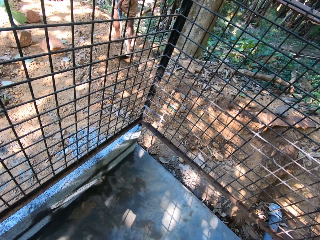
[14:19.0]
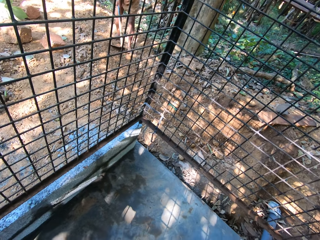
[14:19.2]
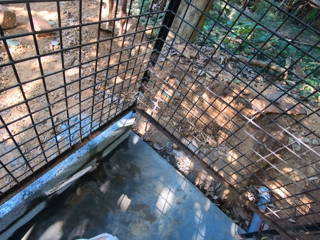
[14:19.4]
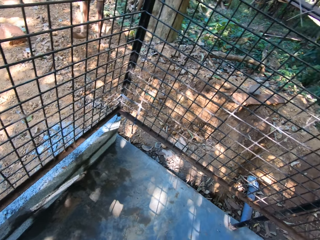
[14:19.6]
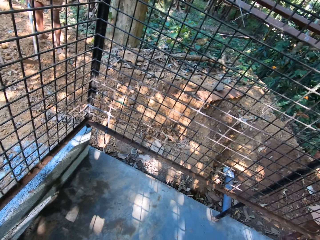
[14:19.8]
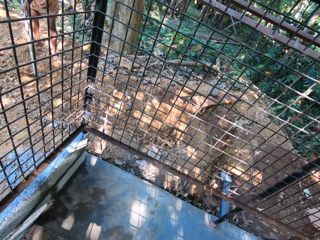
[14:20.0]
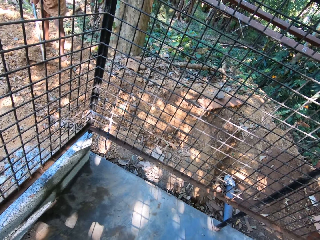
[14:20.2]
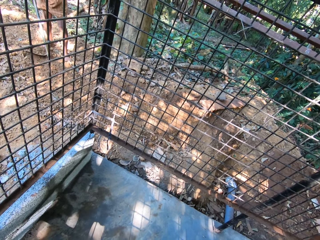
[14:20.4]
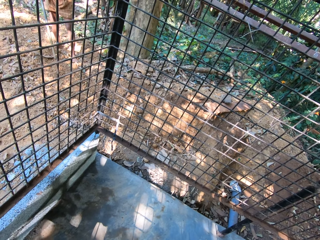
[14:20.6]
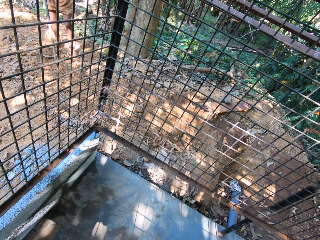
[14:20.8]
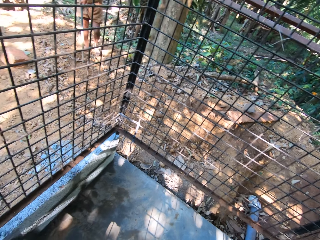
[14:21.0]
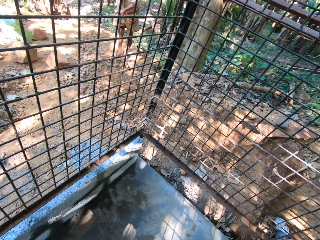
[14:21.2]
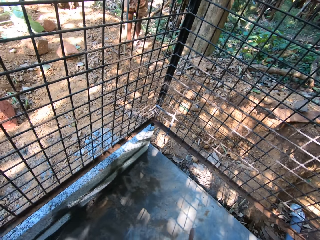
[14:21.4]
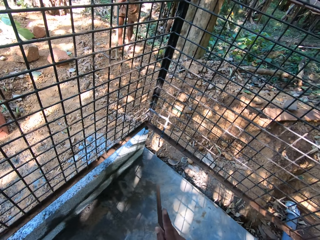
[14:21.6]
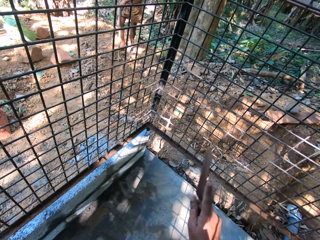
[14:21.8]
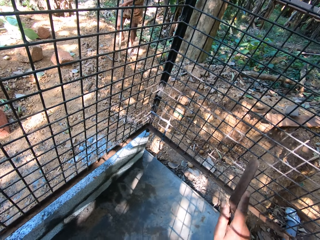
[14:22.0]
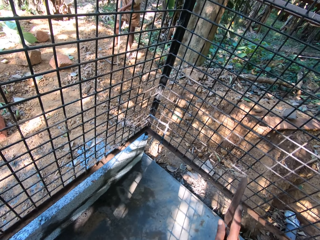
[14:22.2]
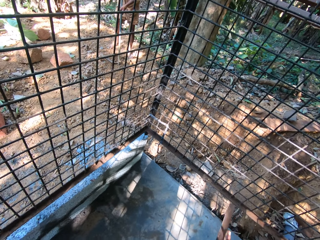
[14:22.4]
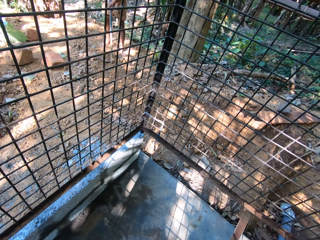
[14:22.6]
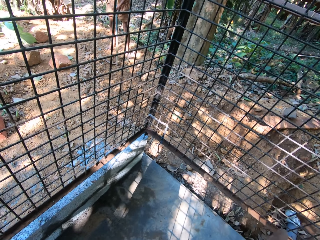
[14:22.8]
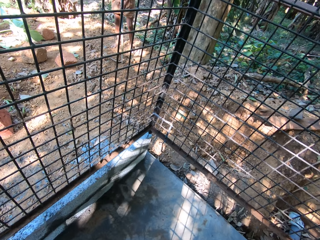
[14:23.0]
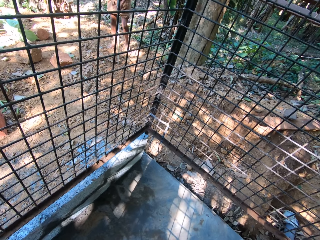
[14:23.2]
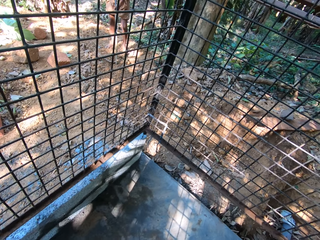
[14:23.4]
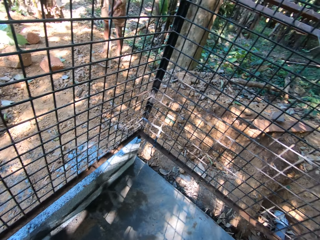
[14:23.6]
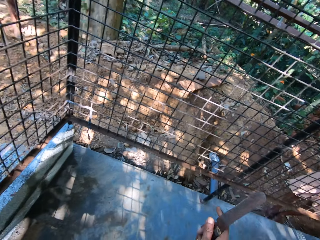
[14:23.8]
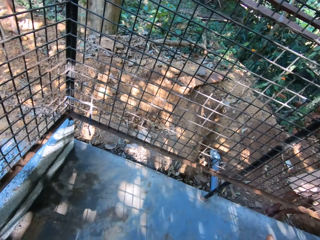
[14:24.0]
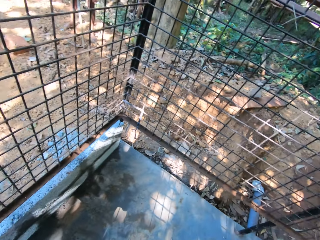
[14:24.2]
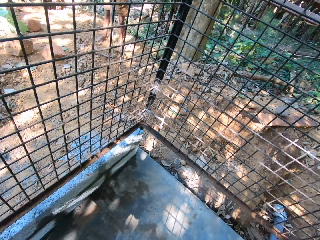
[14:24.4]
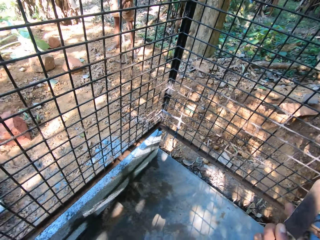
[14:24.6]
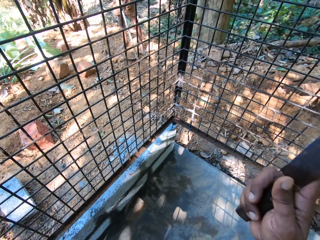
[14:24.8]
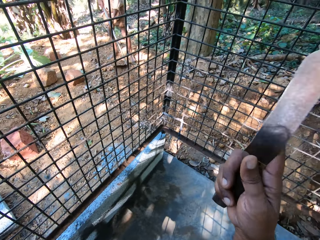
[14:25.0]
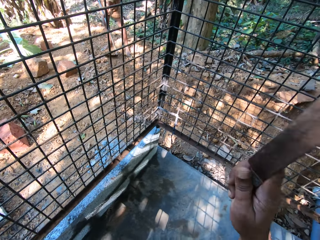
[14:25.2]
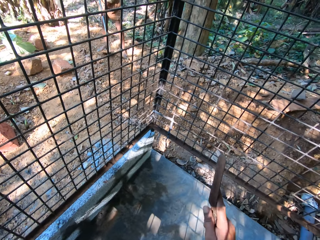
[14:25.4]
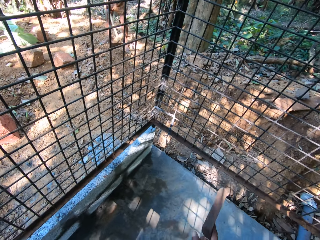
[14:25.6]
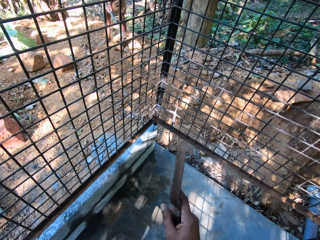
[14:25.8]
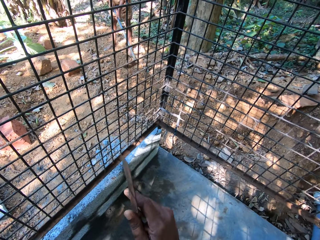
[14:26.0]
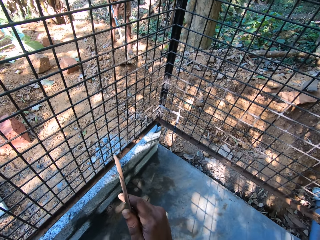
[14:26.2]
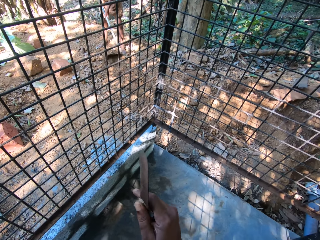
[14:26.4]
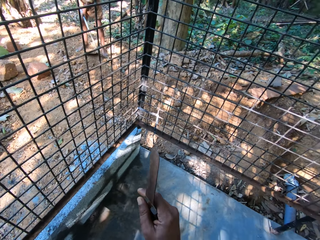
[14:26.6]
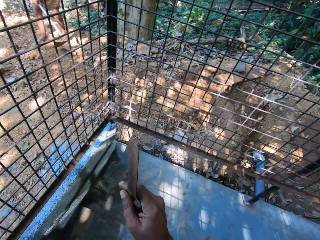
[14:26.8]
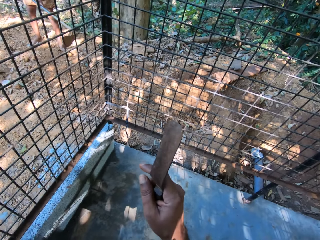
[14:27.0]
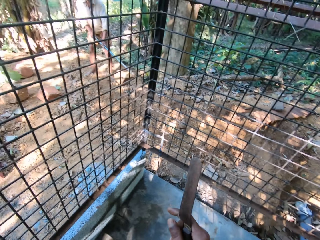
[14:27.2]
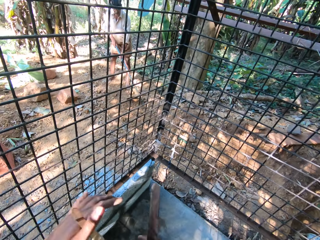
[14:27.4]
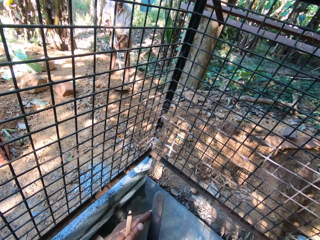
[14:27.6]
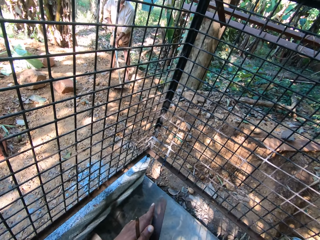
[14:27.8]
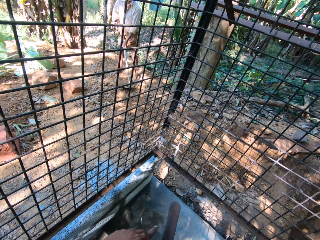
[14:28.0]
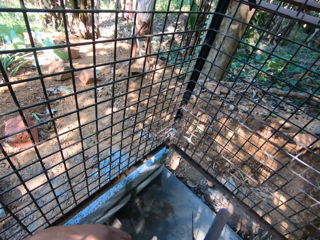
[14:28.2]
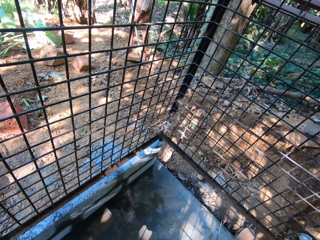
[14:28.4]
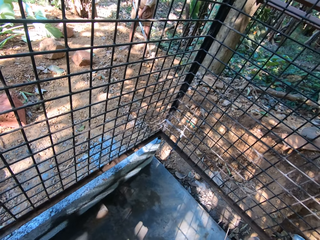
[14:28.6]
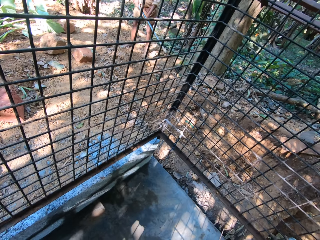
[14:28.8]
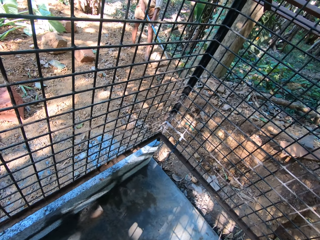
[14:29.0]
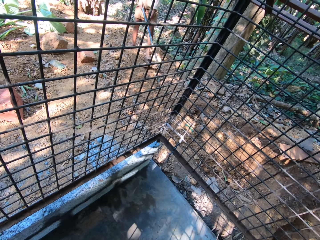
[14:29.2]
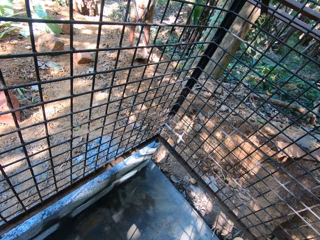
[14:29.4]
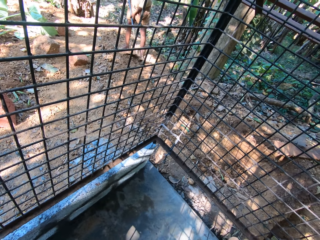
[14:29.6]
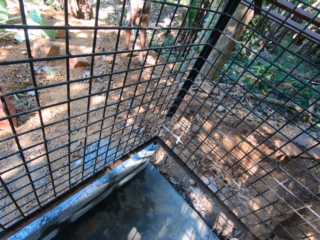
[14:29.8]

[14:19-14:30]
The camera wearer looks around and interacts with the man. The man digs. The camera wearer passes a knife to his right hand with his left hand.

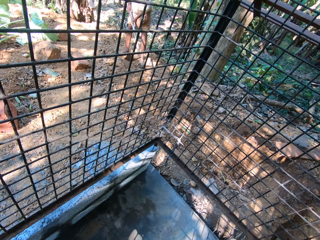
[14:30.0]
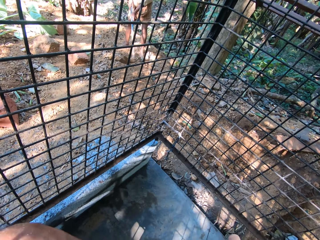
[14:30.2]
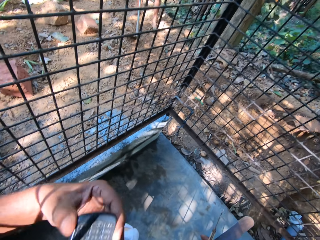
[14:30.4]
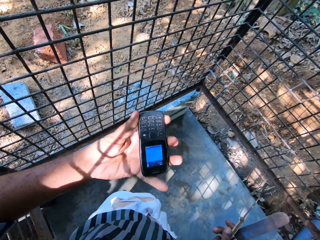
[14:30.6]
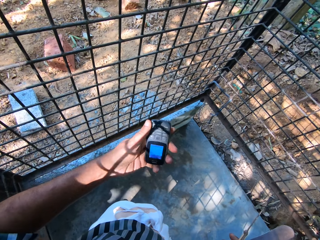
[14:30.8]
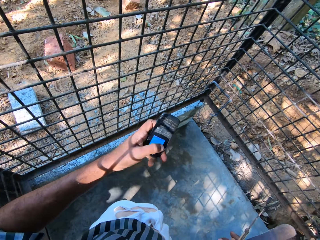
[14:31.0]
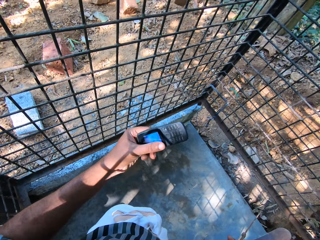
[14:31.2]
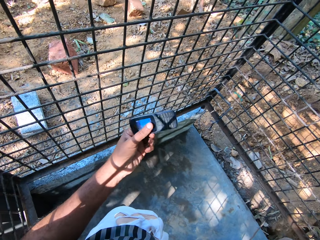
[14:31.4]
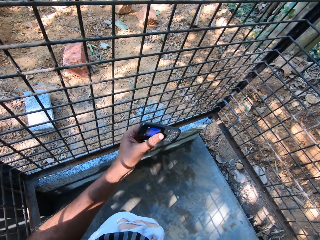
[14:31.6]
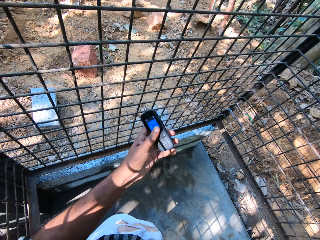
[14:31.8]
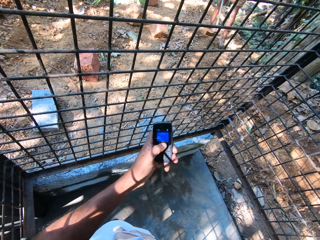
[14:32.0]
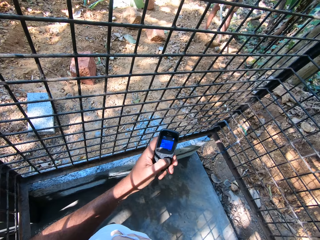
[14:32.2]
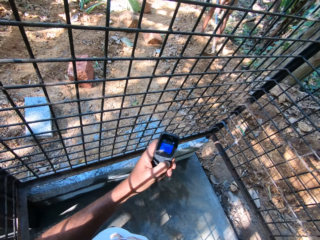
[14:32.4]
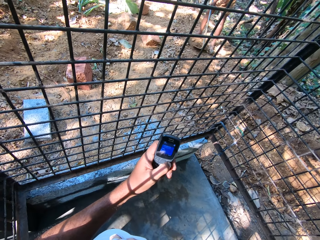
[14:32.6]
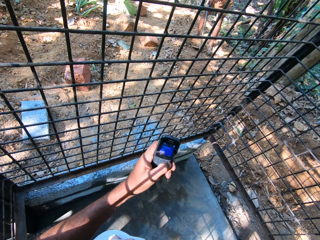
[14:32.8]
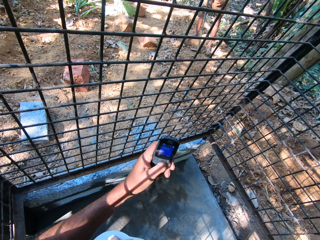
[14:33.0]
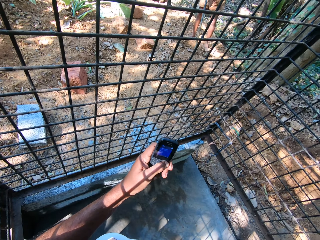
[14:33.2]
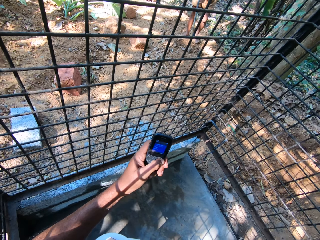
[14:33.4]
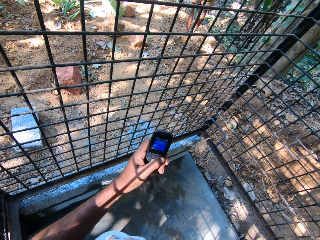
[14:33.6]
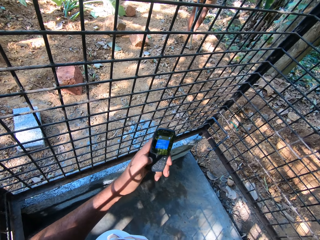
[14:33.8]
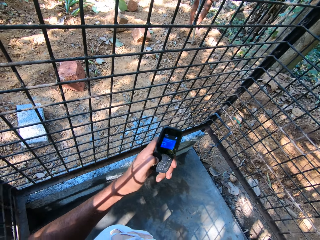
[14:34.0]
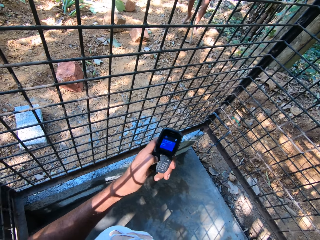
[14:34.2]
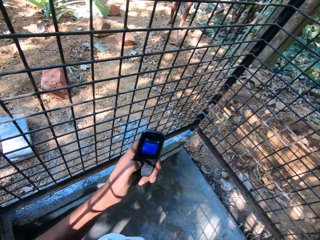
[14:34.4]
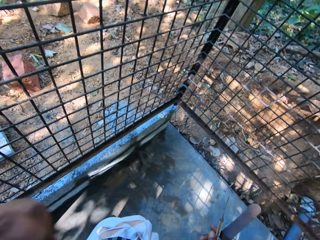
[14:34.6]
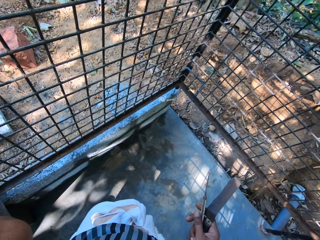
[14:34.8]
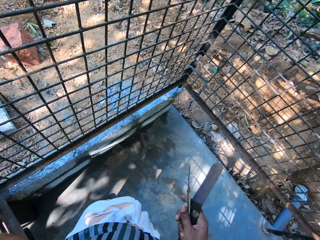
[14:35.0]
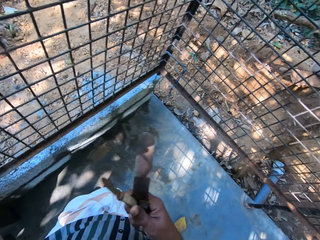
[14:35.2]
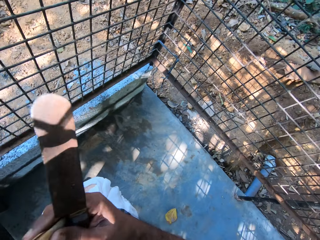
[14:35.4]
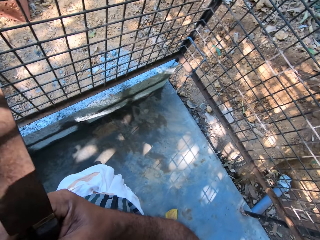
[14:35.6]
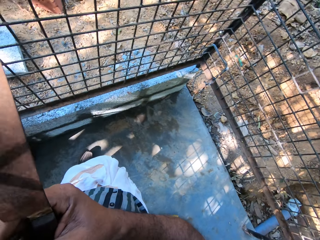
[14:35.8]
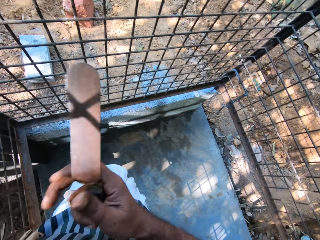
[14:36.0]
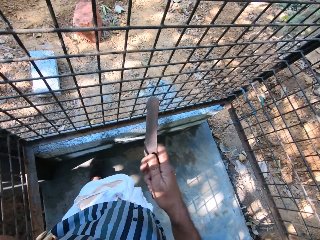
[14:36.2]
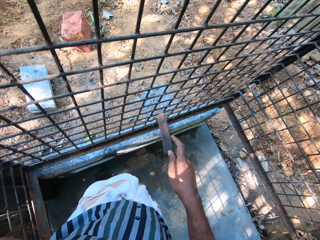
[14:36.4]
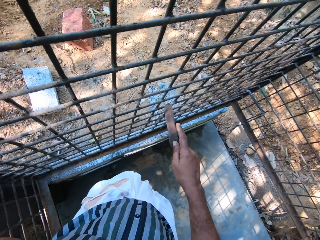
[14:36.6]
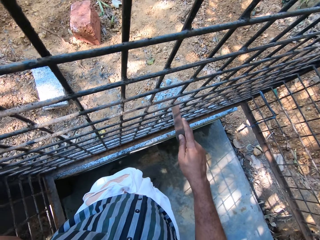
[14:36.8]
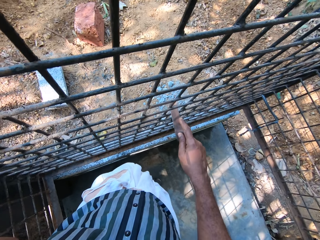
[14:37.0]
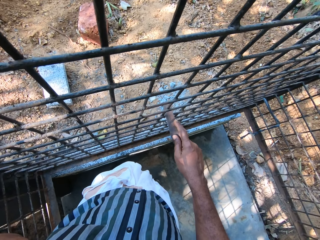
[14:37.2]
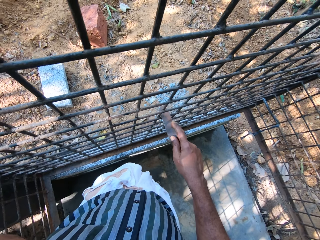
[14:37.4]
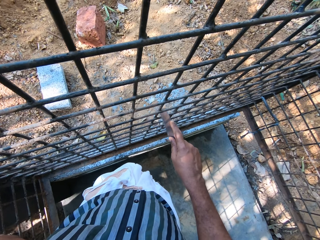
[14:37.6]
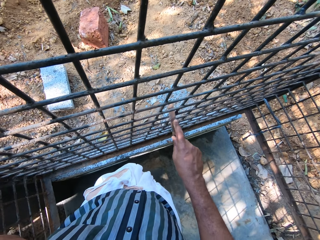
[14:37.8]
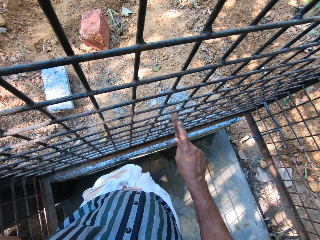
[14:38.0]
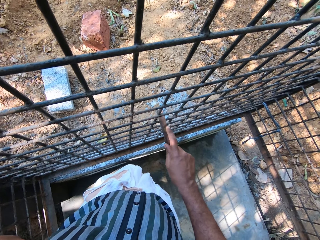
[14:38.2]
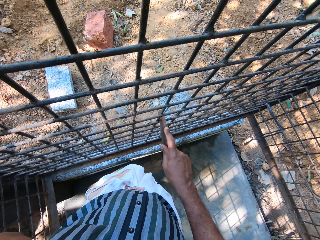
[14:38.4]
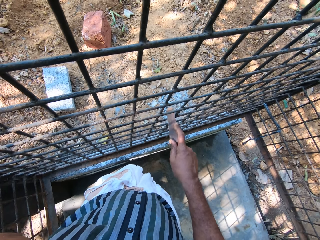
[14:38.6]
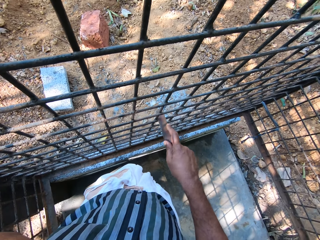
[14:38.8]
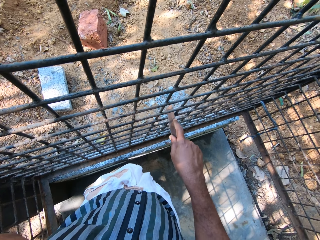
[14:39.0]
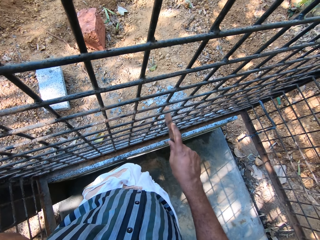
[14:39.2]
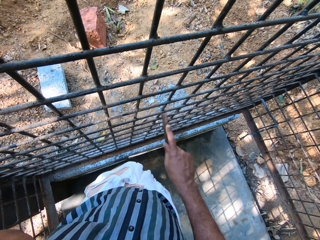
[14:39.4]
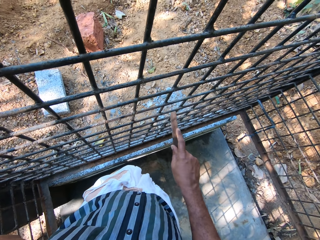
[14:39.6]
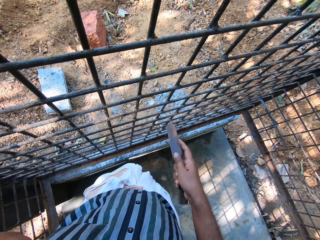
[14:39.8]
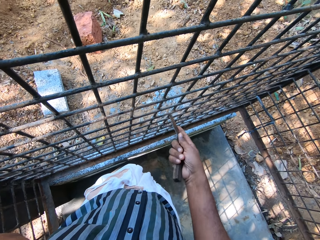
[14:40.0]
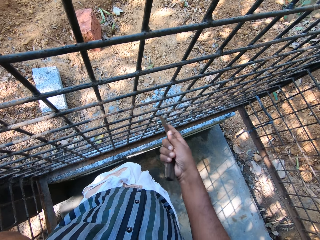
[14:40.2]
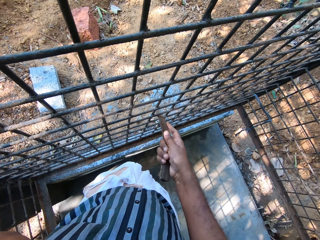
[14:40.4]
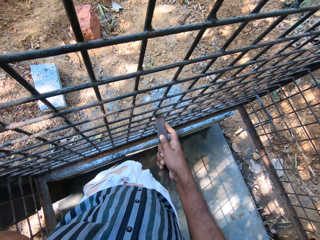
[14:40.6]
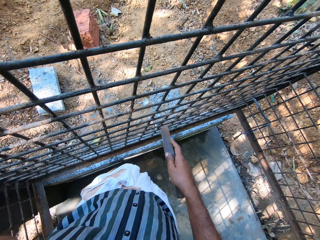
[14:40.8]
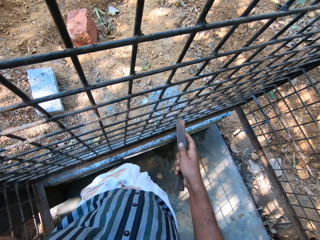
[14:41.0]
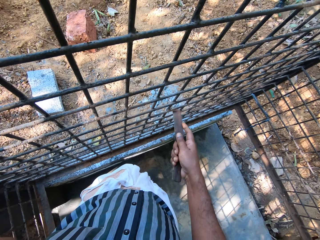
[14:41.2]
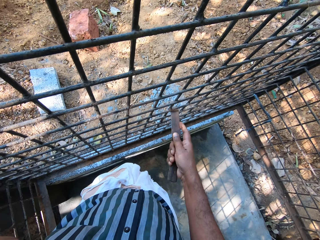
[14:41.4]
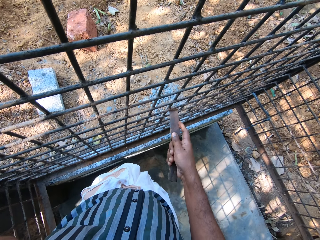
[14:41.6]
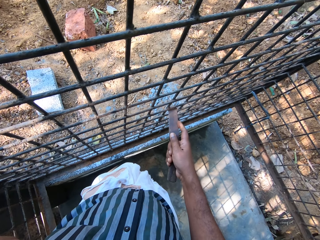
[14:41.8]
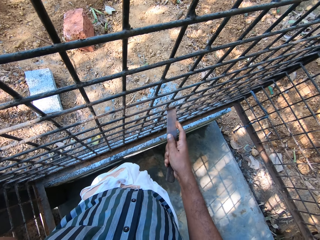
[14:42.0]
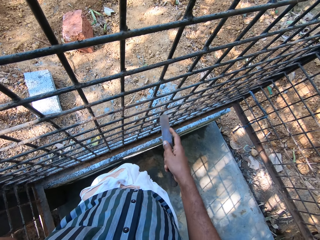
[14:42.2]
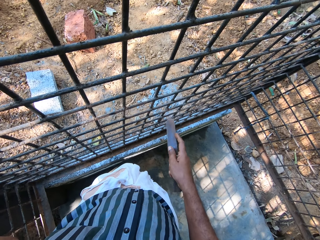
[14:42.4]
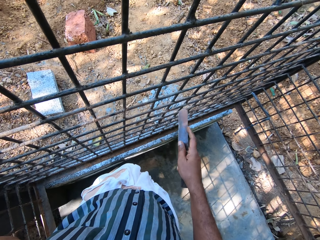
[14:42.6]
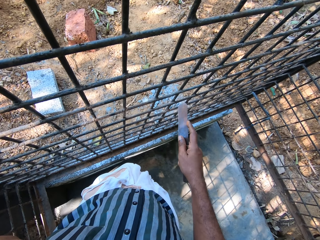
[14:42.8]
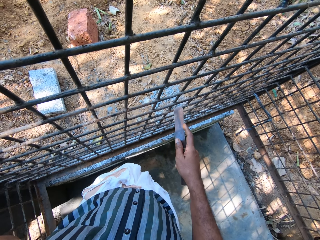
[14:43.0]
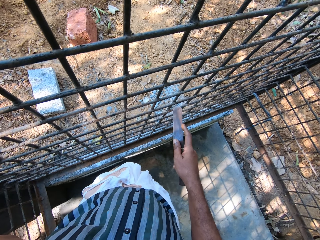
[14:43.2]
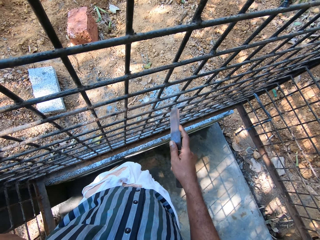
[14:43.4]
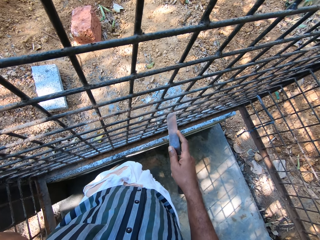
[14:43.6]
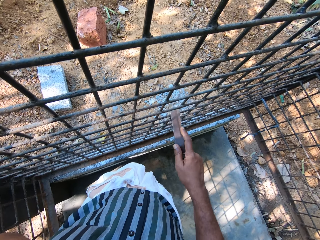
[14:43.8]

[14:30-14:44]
The camera wearer holds a phone in his left hand. He operates the phone with his left hand. He puts the phone on his ear with his left hand. He passes the knife to his left hand with his right hand. He puts the knife or scraper on the metal grill. He scrapes the cage or metal grill with the knife in his right hand. He uses the phone.
